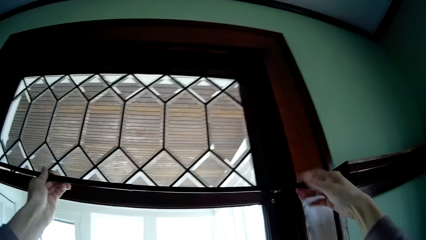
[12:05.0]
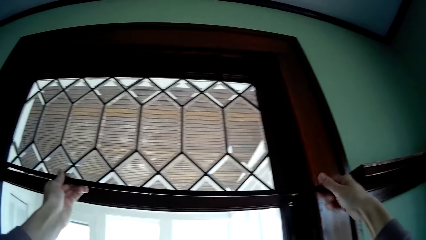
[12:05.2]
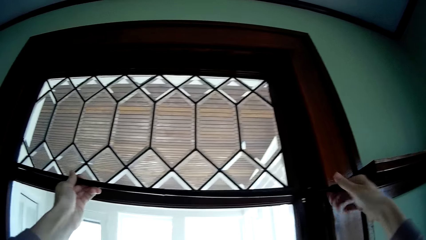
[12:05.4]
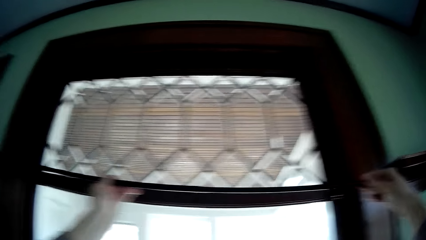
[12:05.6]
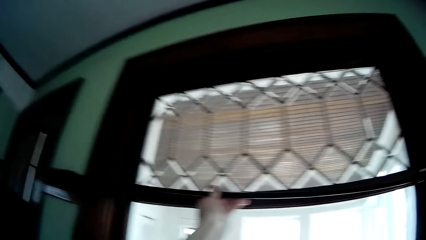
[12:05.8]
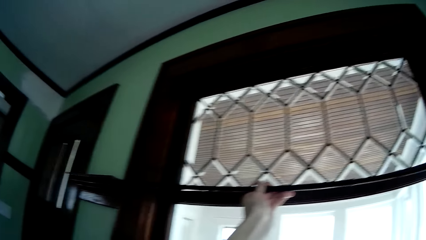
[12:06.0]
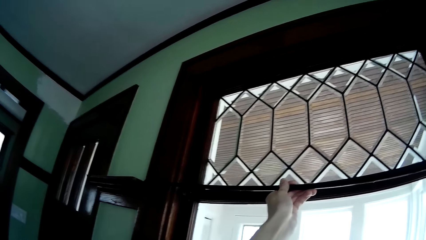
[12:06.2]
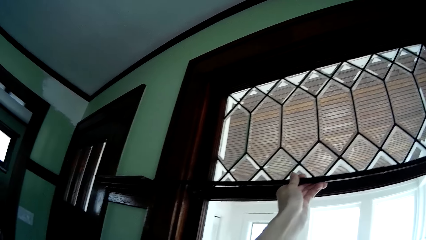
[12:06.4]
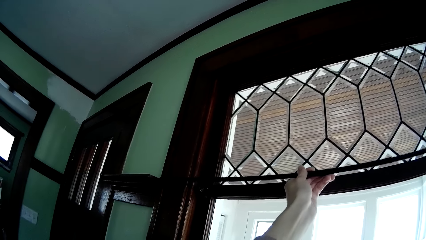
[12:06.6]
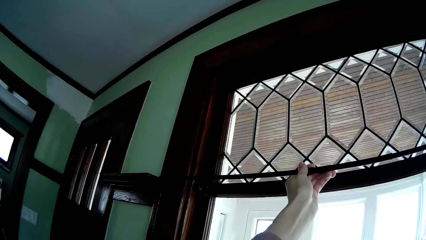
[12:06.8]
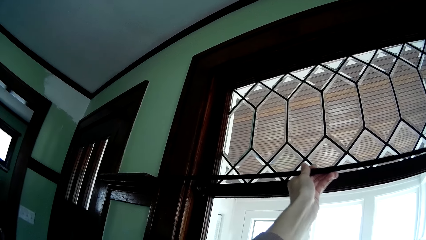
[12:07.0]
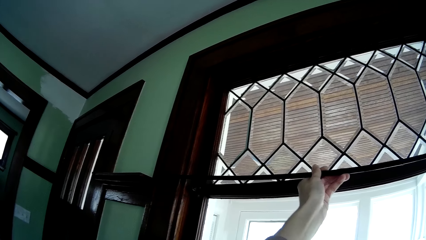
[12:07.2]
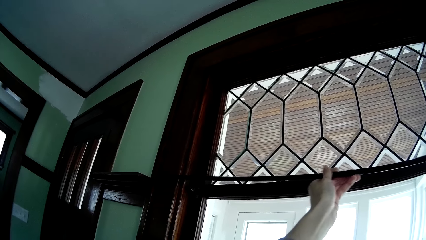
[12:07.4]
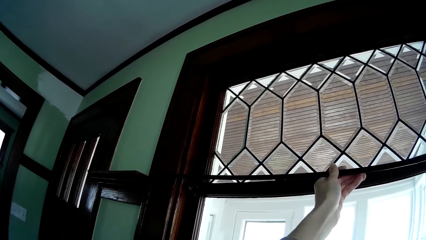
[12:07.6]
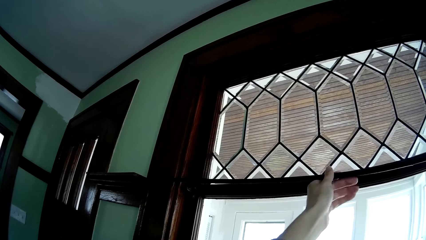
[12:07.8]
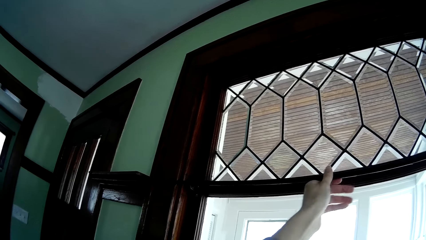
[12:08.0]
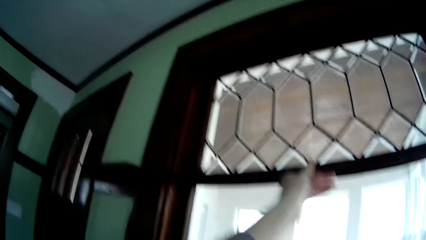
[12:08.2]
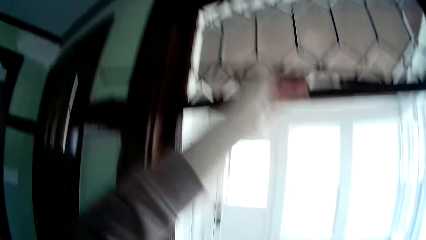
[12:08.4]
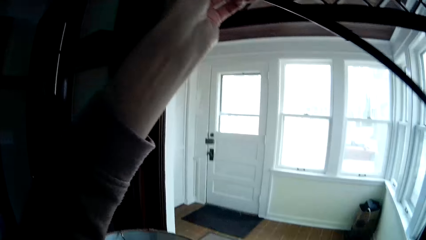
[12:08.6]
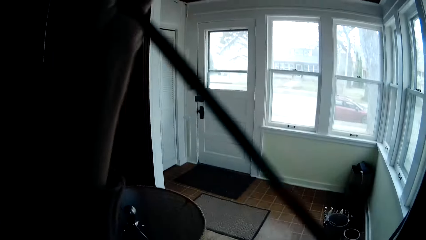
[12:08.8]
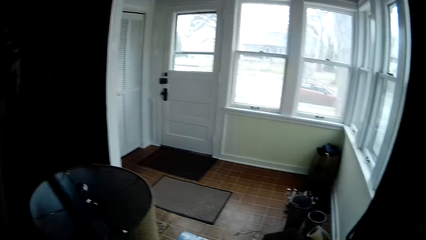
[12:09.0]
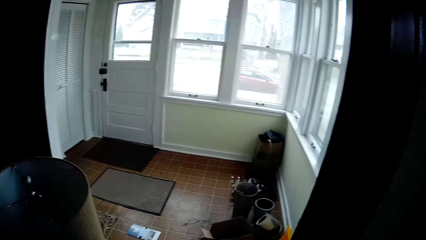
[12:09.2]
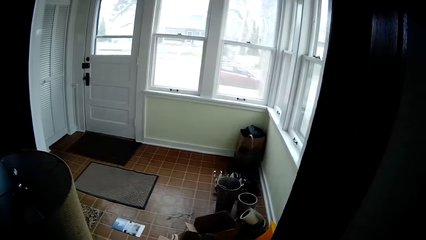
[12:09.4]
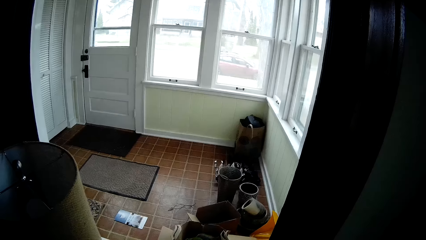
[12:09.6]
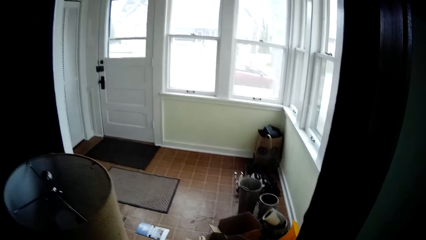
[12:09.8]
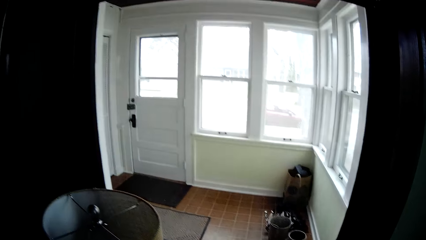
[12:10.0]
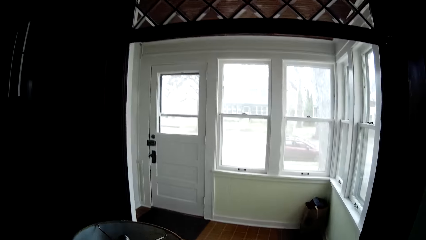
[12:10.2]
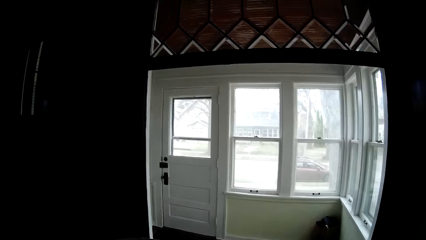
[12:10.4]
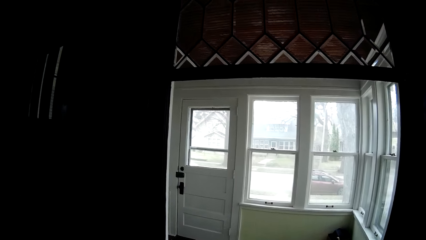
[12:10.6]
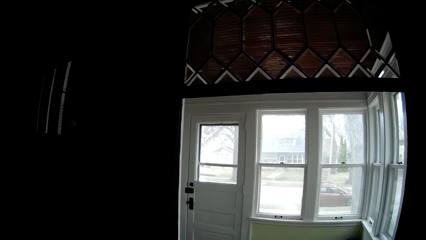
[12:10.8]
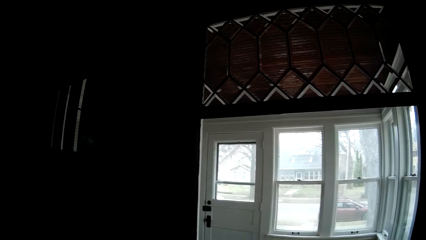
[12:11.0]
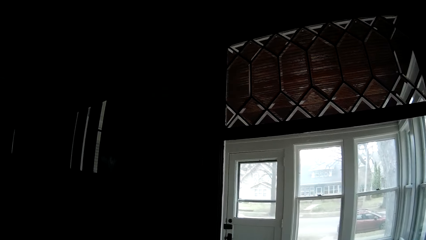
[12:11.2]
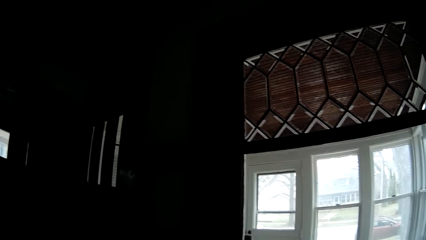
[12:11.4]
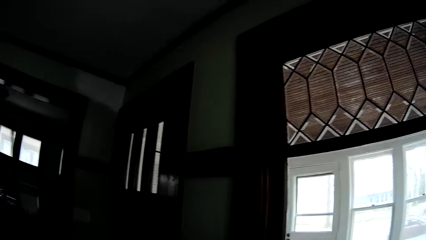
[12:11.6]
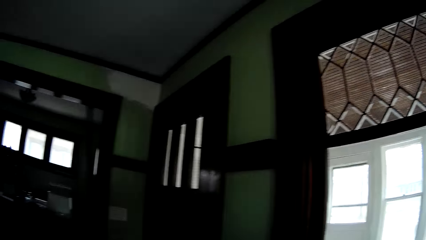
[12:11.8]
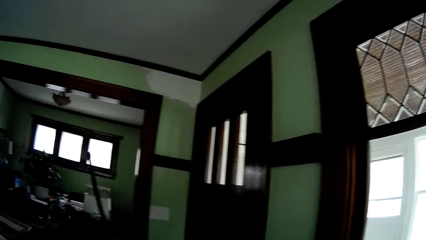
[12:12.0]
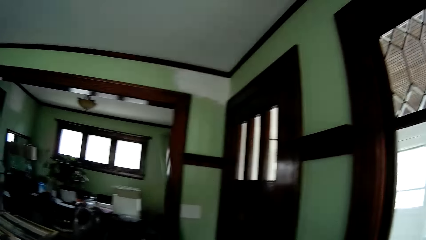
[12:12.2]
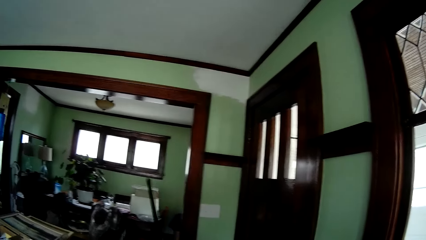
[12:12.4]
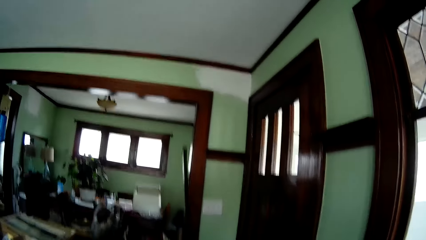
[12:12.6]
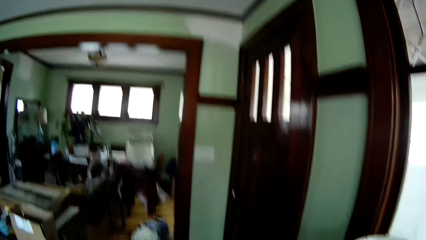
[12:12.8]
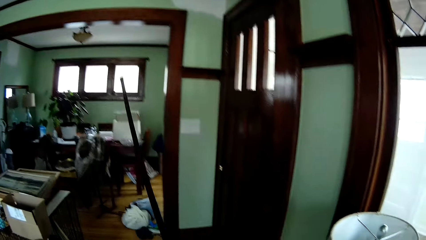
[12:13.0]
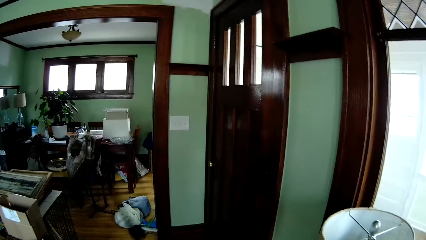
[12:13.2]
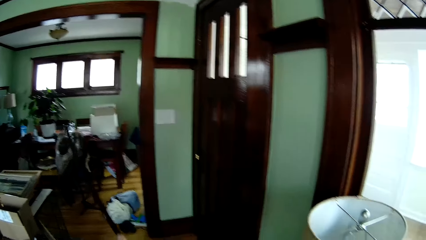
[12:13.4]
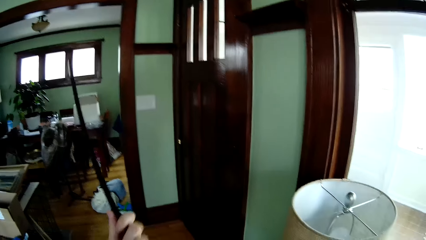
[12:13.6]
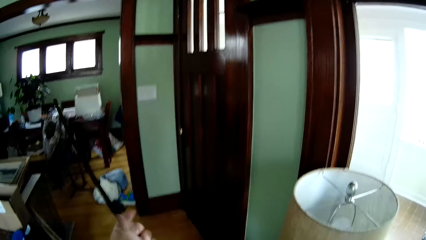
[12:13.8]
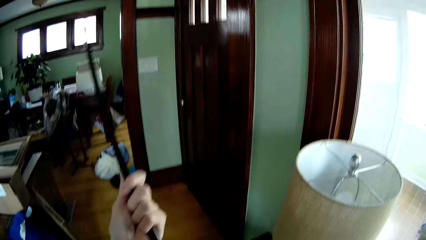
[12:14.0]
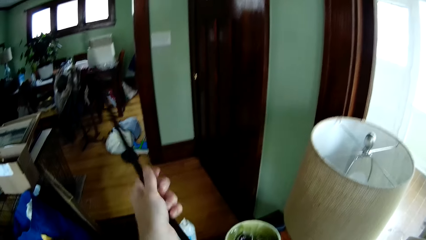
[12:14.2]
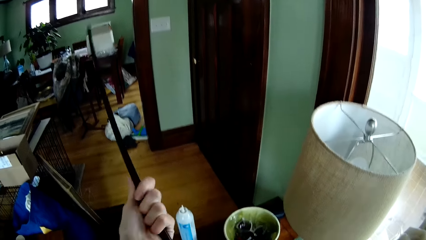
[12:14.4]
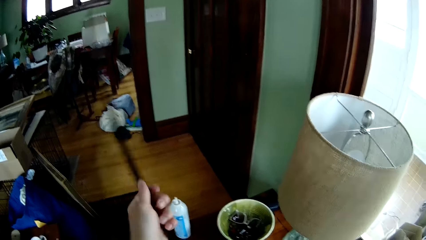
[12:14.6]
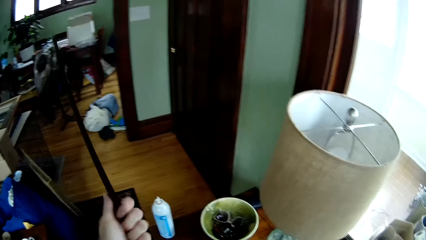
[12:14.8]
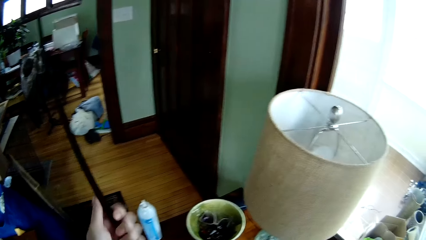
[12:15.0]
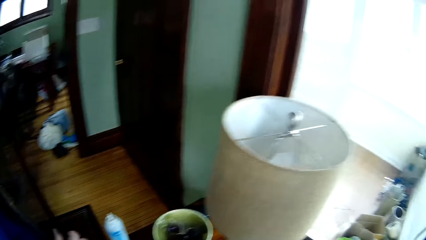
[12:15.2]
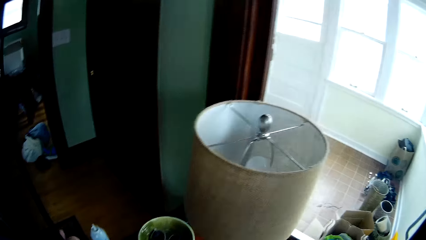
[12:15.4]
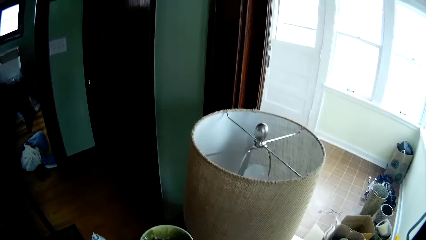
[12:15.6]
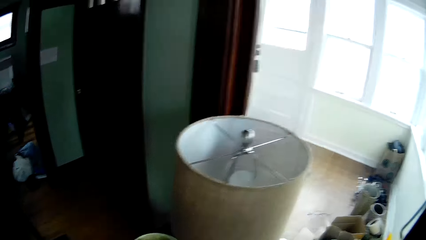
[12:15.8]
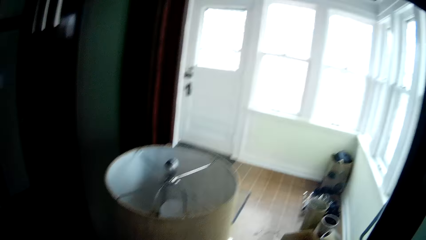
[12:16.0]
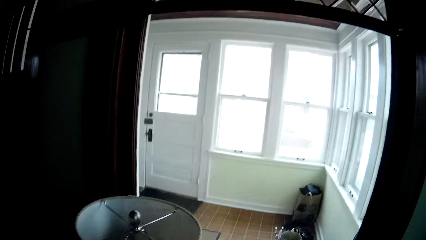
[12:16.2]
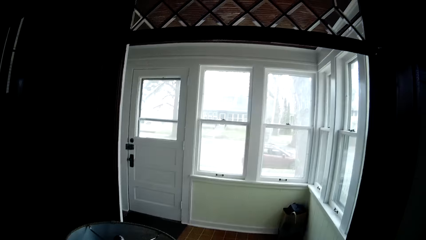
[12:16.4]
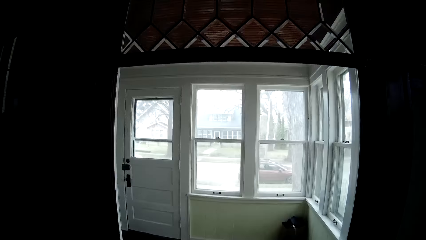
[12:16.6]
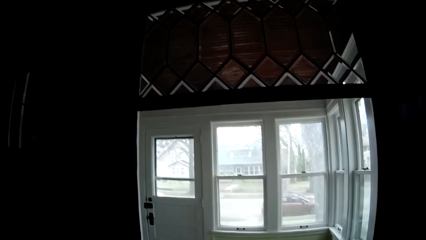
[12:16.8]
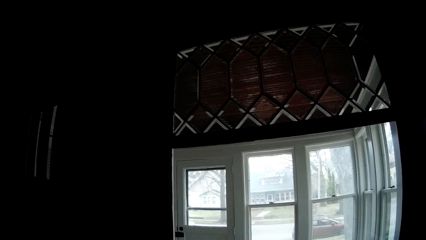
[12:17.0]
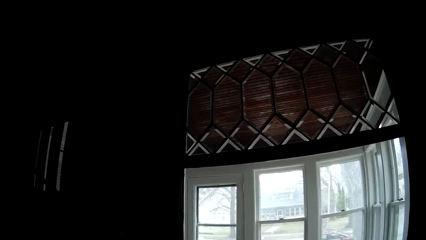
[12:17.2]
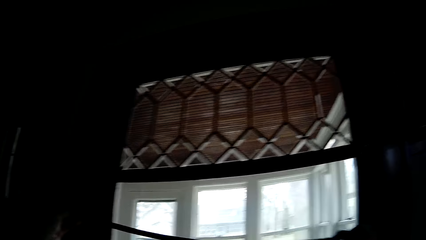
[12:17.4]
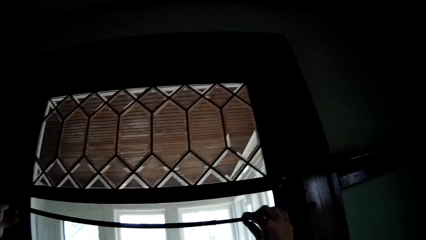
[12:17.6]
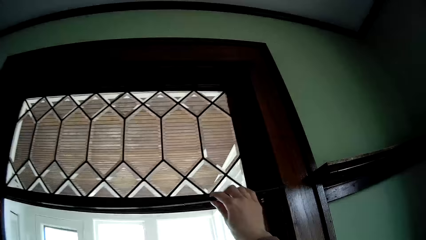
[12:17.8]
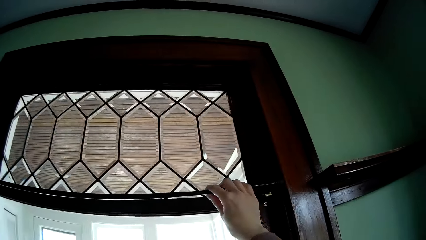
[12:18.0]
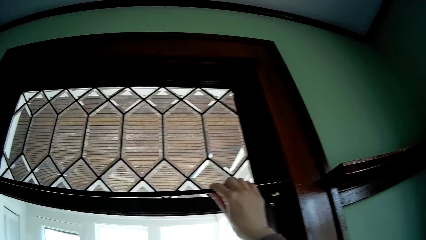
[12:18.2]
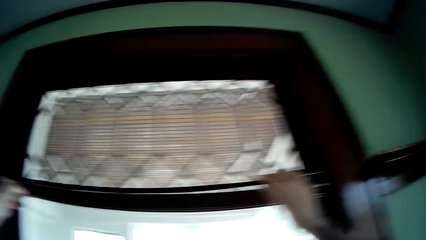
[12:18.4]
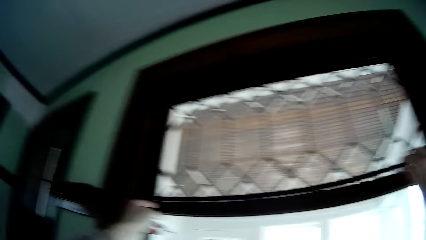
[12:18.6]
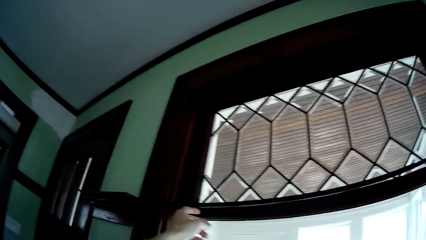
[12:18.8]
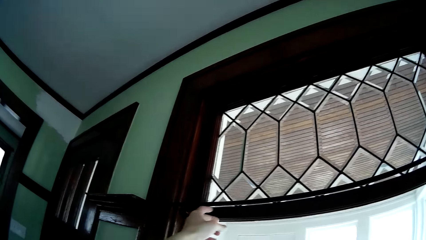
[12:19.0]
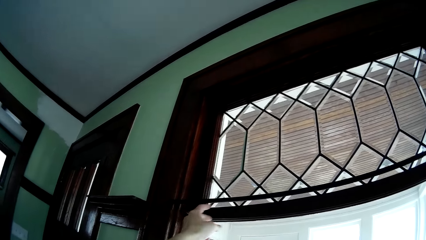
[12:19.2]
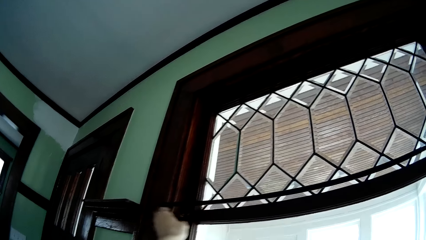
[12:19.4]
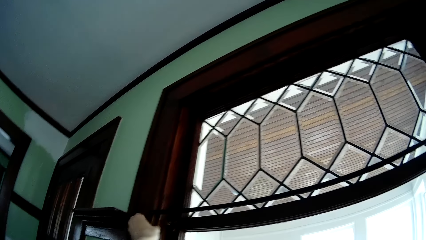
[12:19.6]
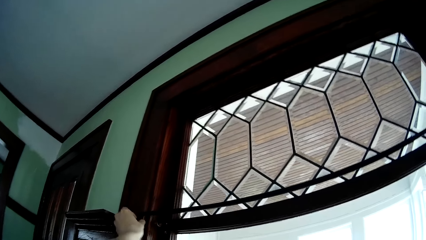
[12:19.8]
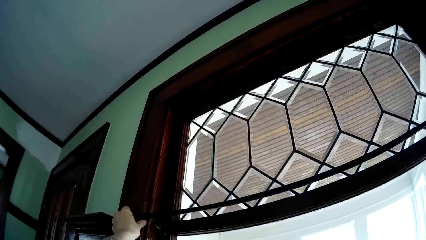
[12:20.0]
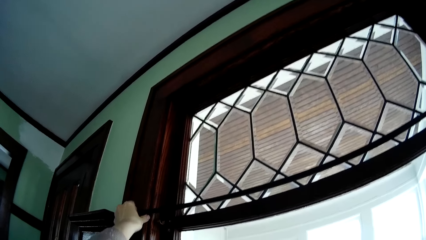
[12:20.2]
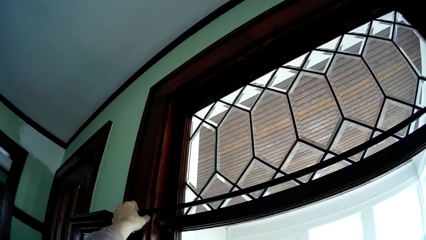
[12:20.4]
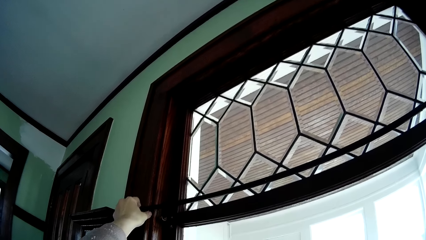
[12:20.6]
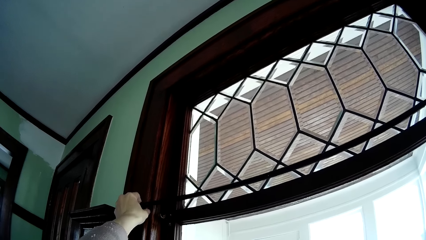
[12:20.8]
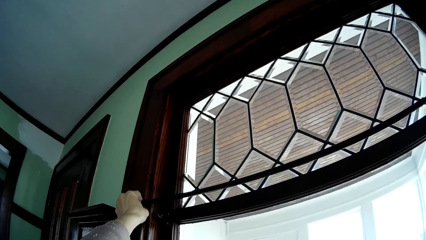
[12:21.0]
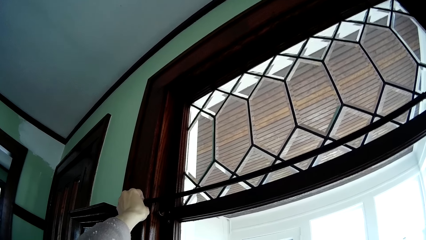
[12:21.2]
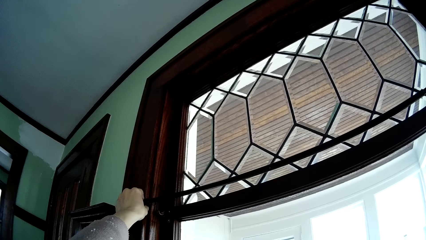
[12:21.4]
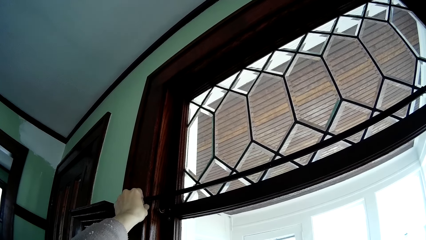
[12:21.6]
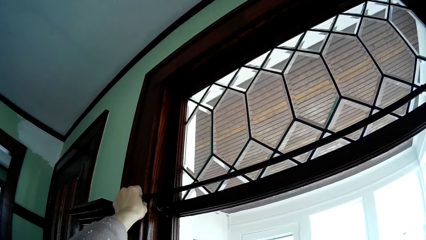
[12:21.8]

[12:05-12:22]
The camera wearer fixes the curtain rod. He removes the curtain rod. He looks around. He adjusts the curtain rod with both hands. He rotates the curtain rod. He places the curtain rod on the curtain rod bracket holder with his right hand.
